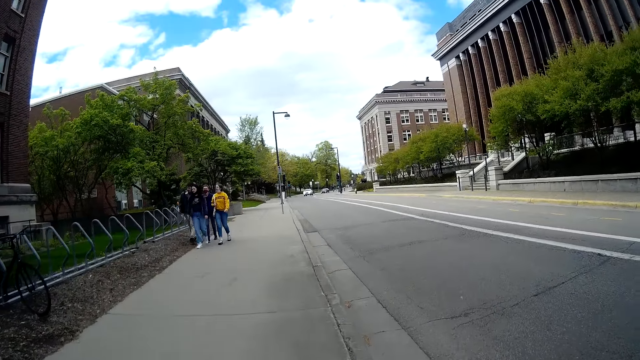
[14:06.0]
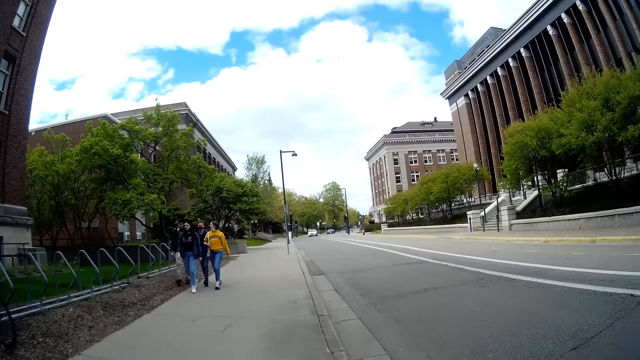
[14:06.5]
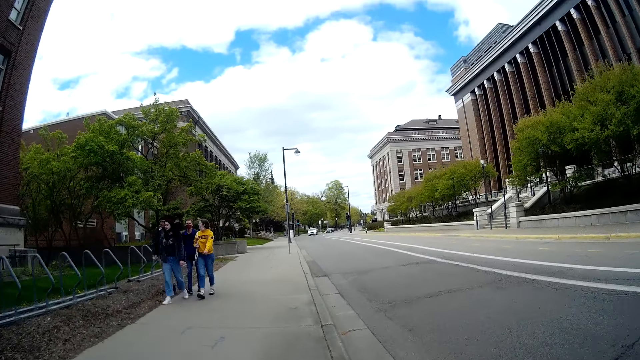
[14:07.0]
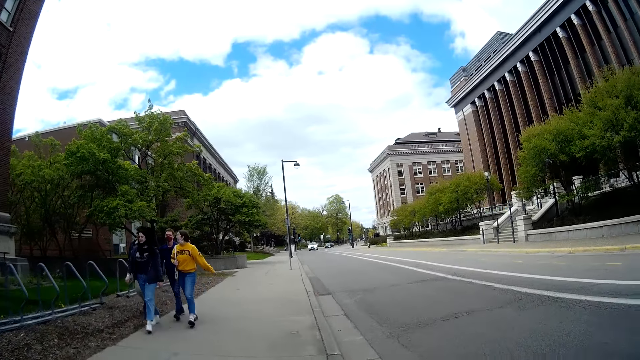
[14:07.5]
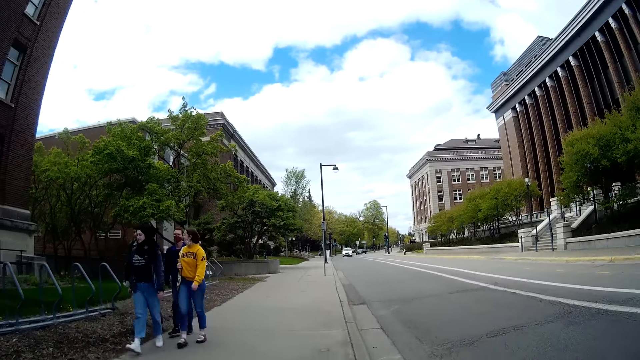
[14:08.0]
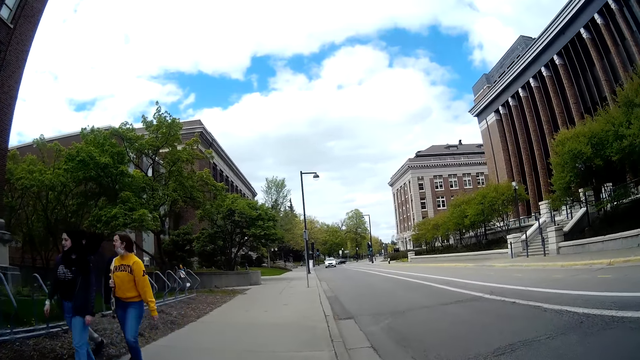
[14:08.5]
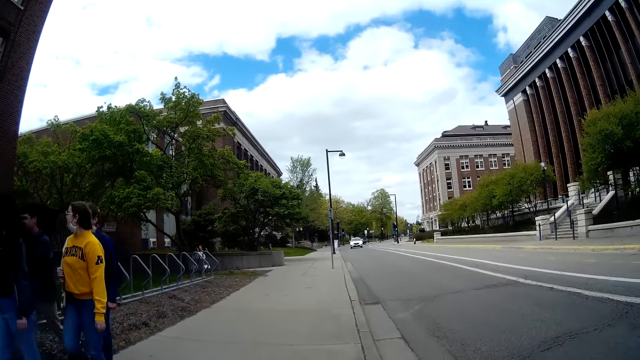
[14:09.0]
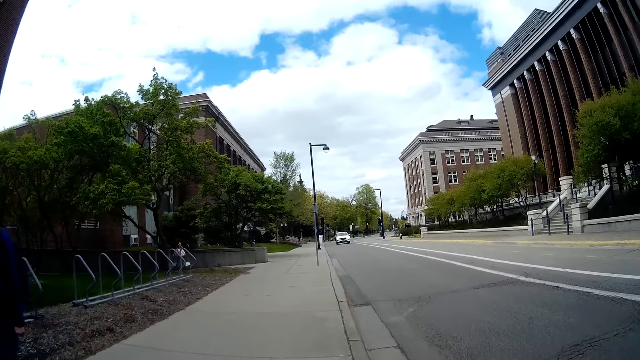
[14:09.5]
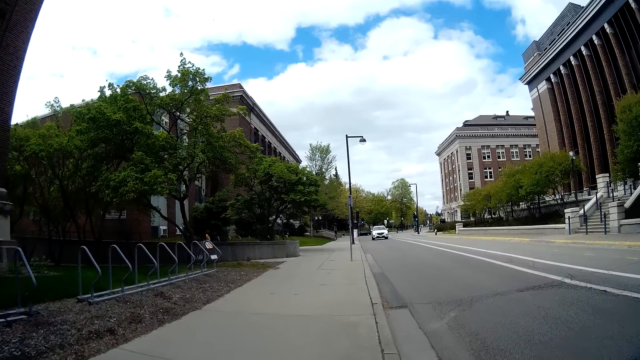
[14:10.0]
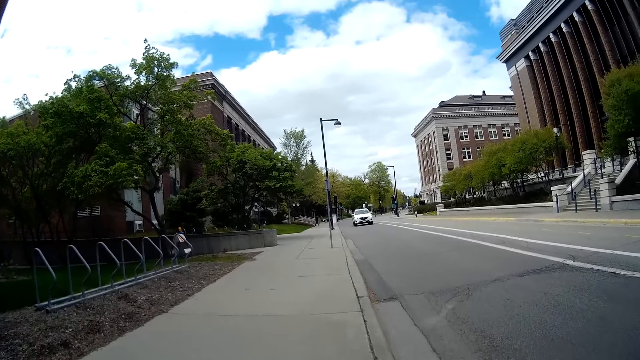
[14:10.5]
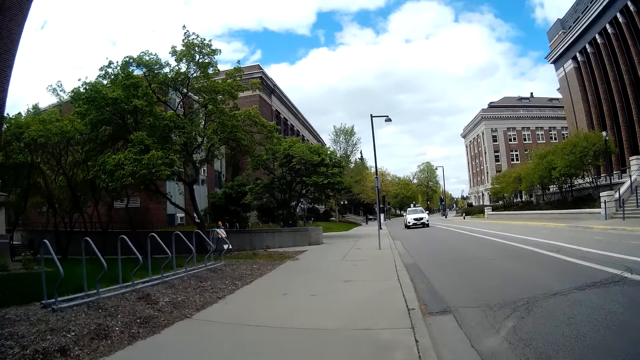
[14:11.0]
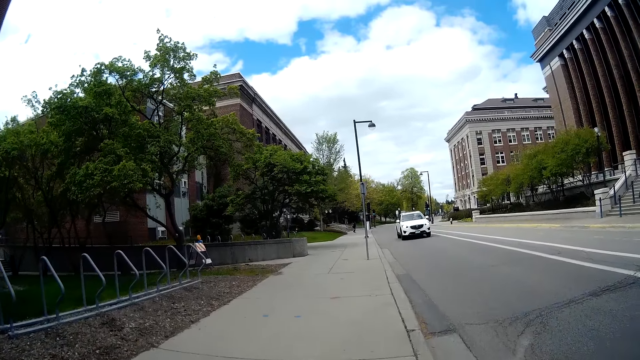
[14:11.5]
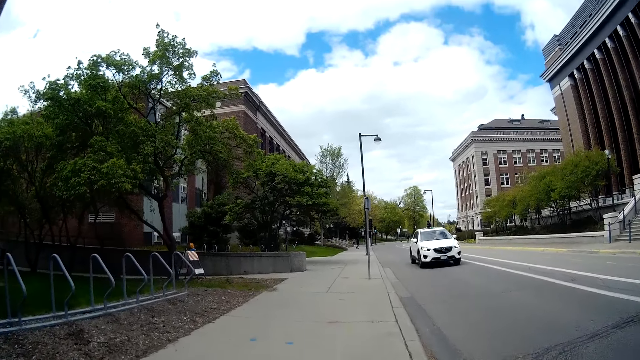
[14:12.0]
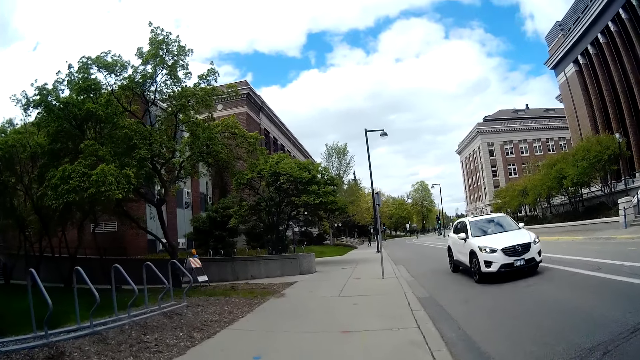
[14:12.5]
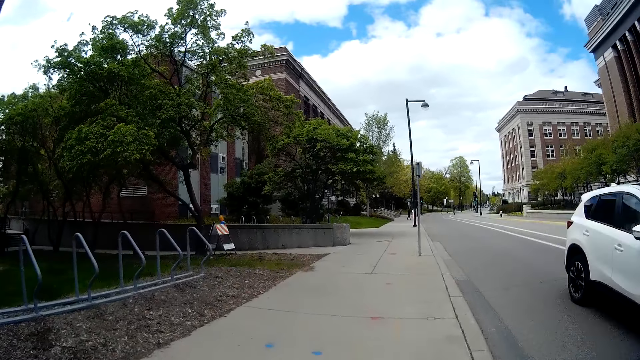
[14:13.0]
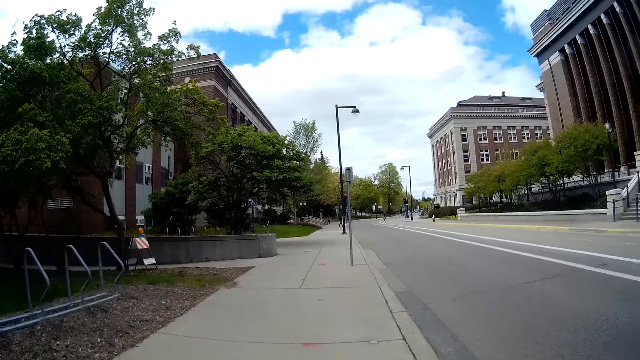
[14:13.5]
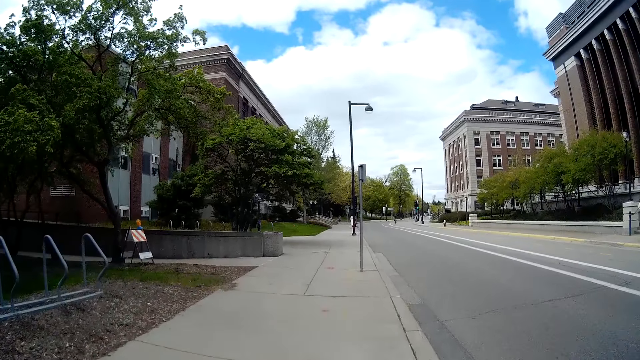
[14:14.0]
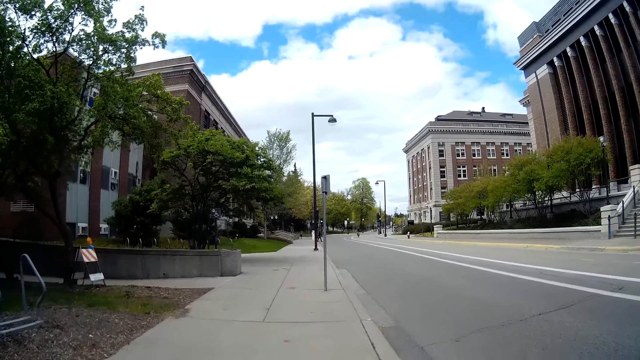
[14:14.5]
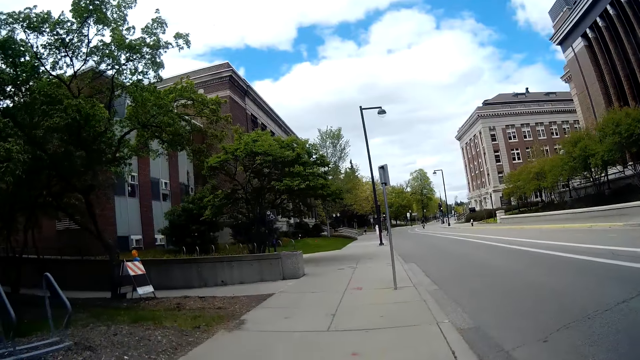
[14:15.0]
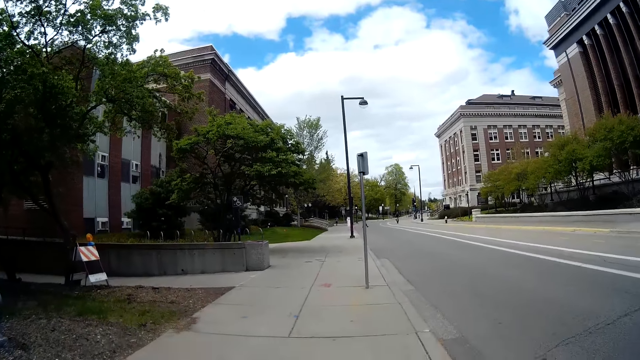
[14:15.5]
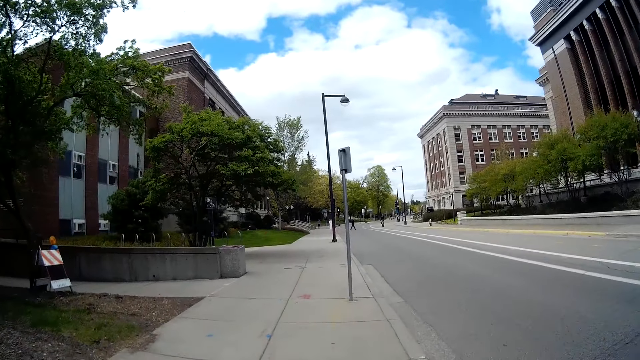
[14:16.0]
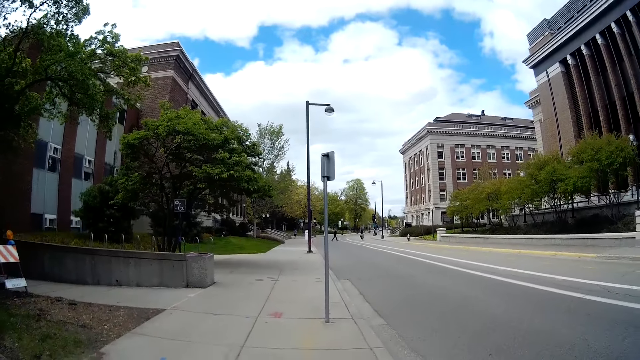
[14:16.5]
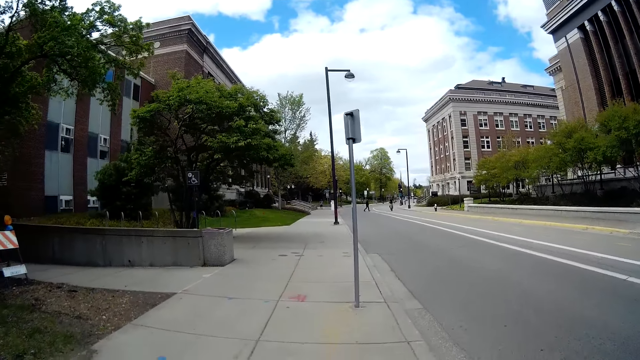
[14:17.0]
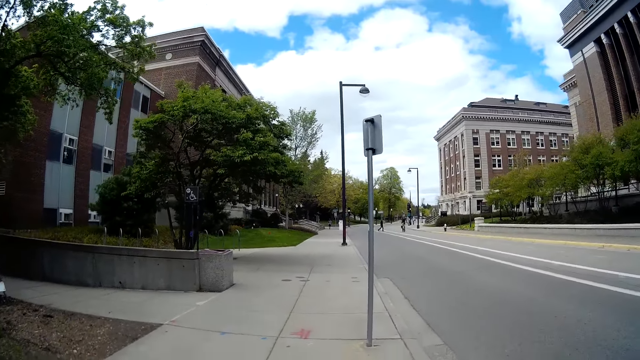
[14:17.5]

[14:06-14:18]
A woman walks past the camera wearer. Another woman walks past the camera wearer. A man walks past the camera wearer. Another man walks past the camera wearer. A car drives past the camera wearer.

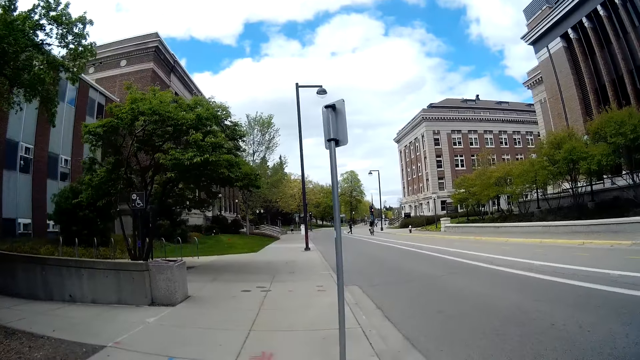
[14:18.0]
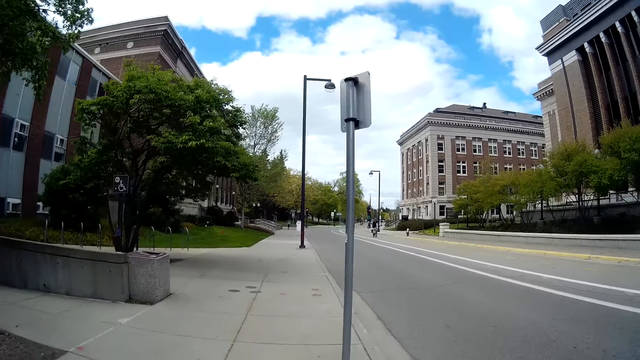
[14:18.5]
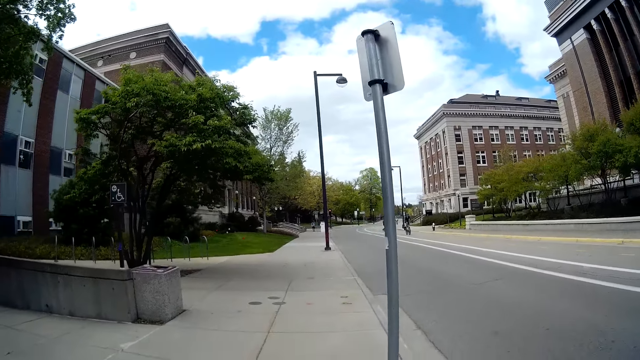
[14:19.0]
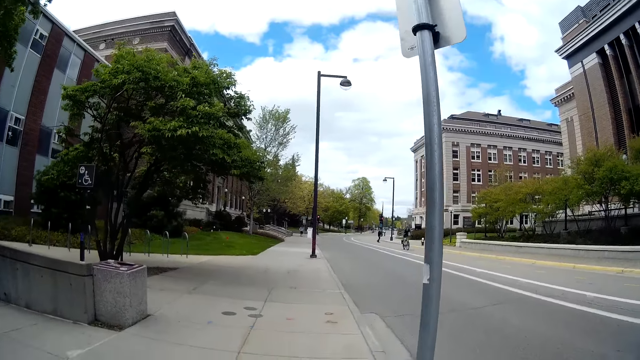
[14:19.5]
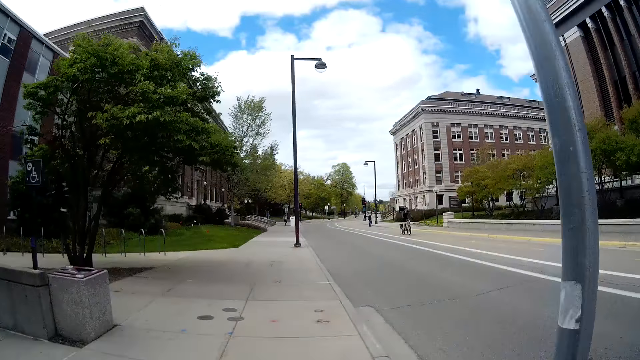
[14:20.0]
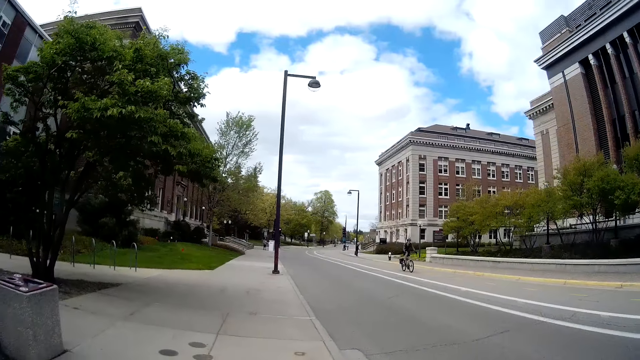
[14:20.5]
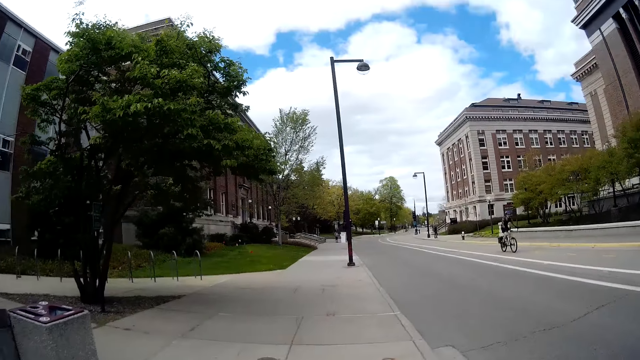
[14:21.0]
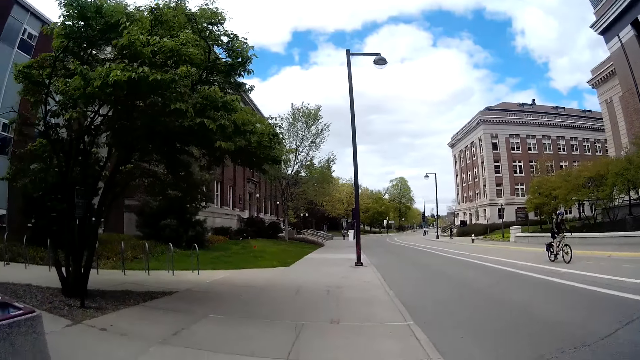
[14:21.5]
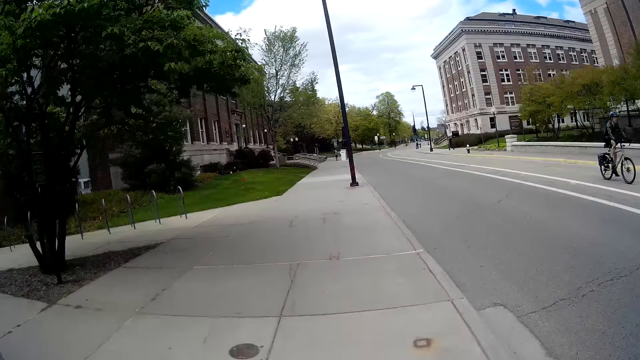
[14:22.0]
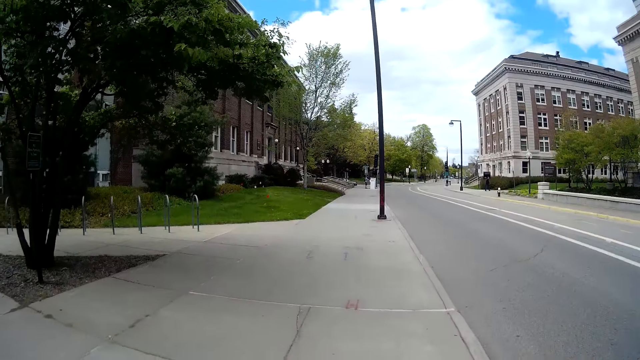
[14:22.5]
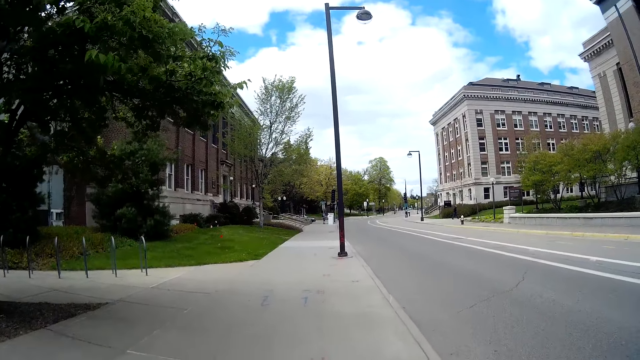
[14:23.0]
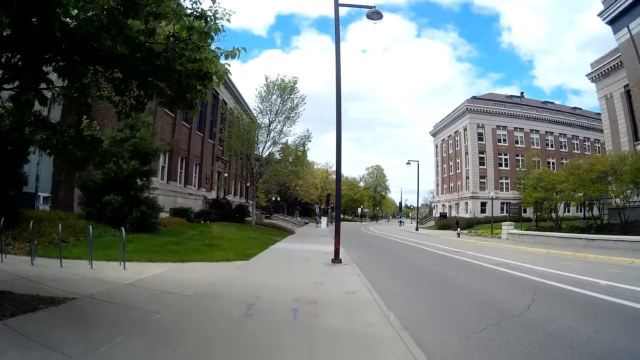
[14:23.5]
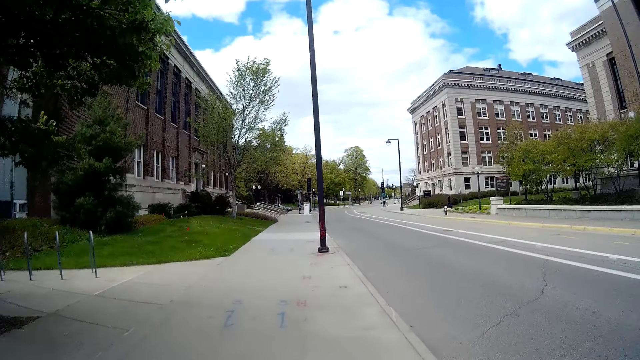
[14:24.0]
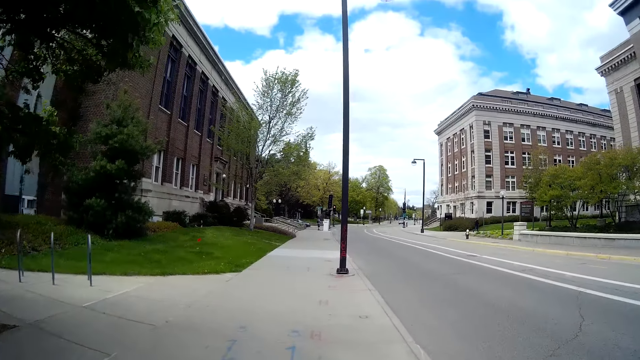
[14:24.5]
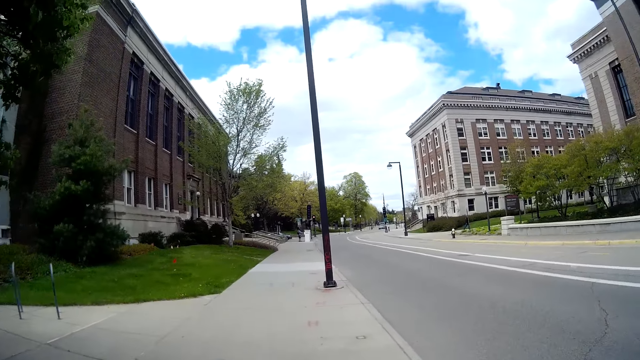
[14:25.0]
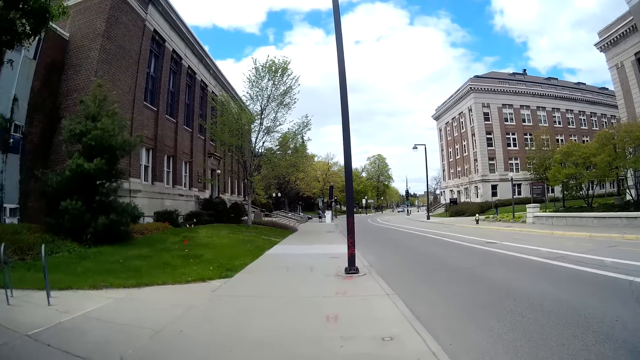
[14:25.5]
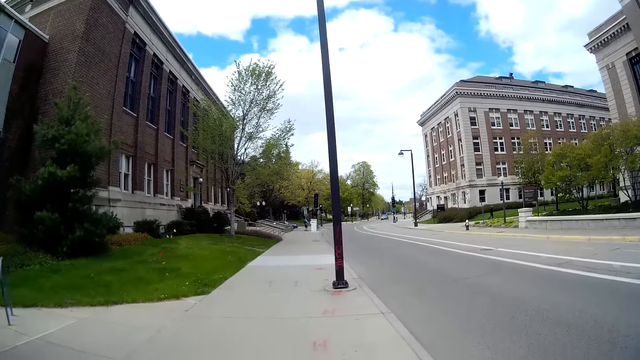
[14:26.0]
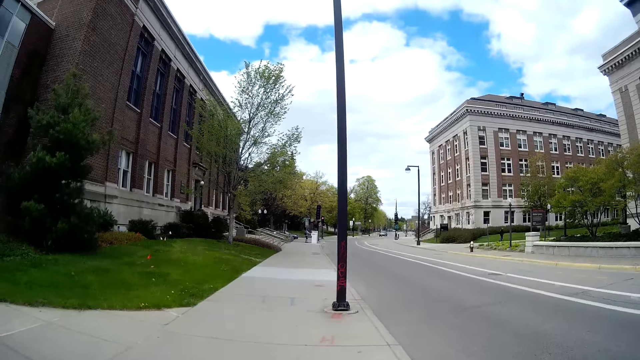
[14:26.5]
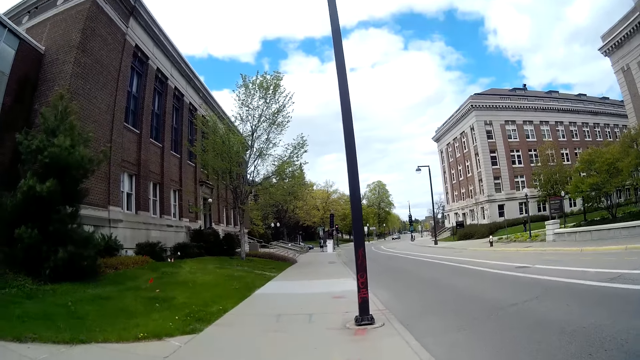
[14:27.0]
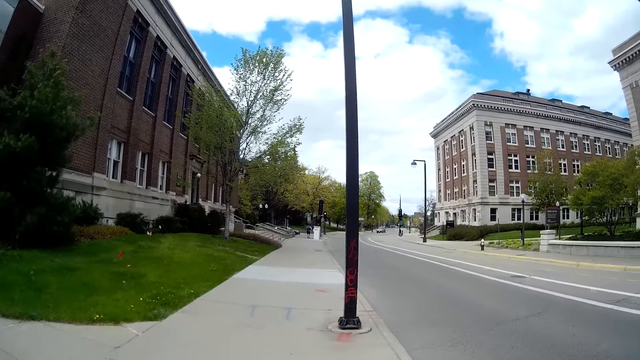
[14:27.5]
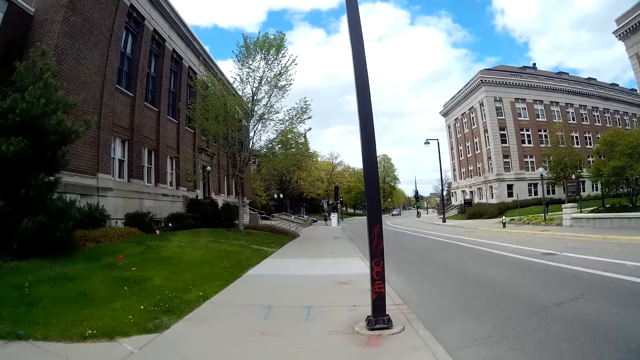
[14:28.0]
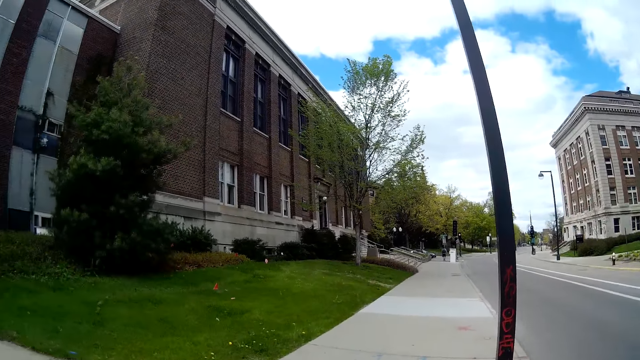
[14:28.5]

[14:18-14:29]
A man rides a bicycle past the camera wearer.
